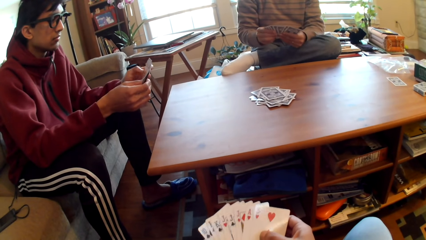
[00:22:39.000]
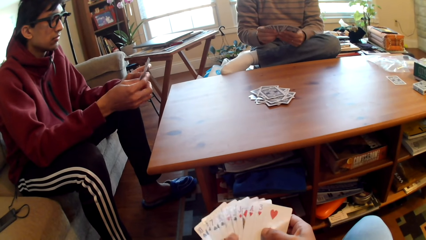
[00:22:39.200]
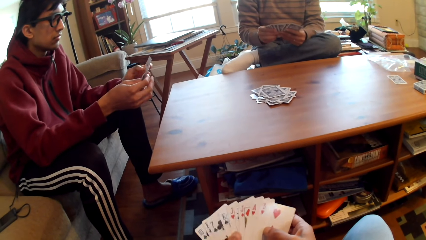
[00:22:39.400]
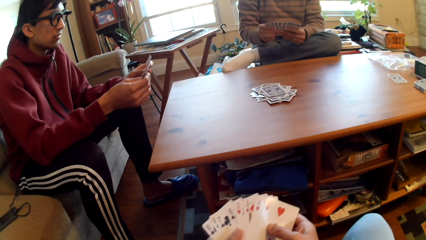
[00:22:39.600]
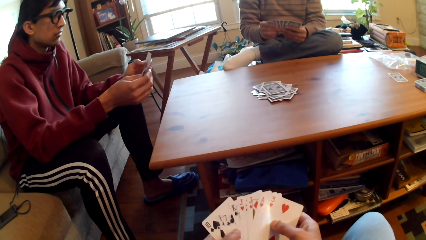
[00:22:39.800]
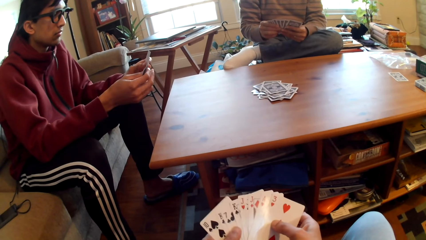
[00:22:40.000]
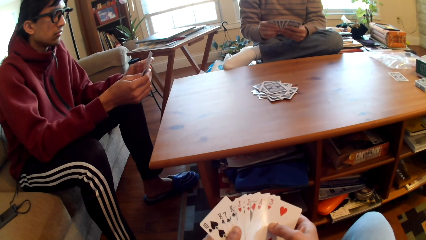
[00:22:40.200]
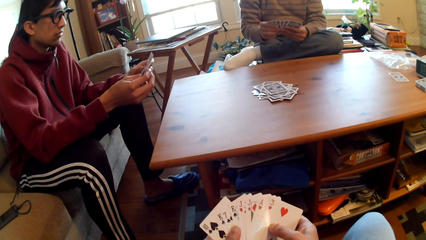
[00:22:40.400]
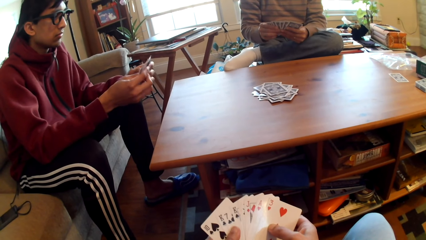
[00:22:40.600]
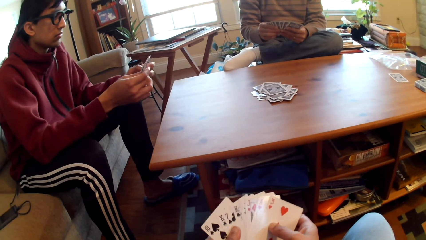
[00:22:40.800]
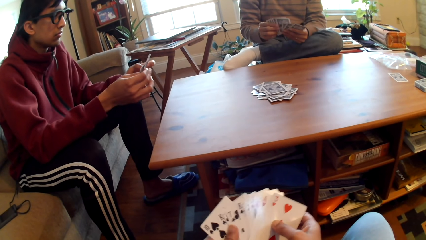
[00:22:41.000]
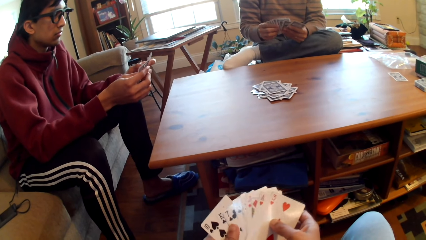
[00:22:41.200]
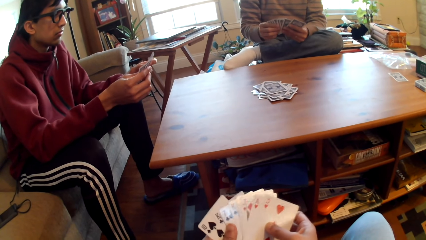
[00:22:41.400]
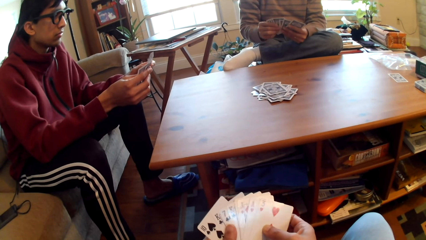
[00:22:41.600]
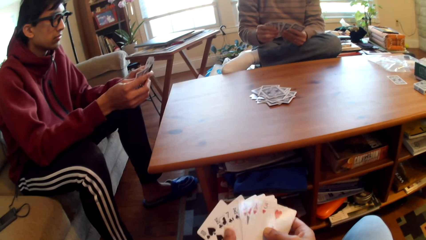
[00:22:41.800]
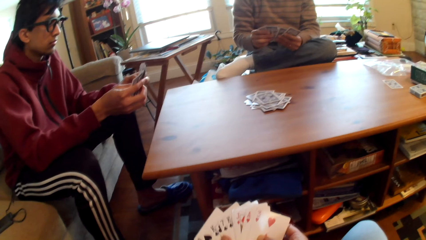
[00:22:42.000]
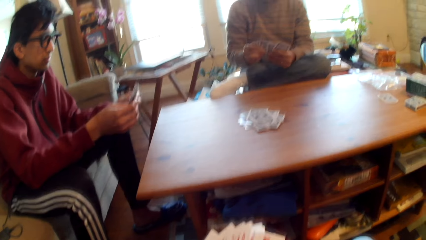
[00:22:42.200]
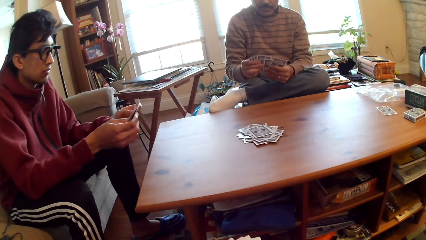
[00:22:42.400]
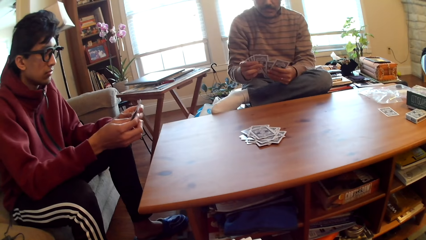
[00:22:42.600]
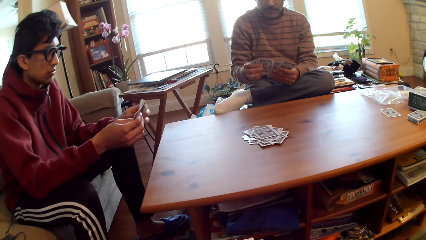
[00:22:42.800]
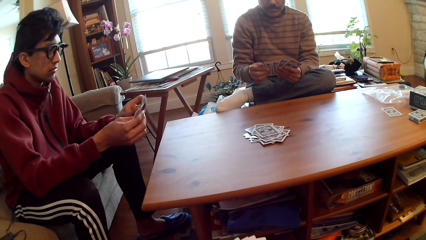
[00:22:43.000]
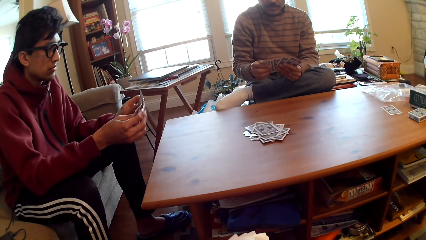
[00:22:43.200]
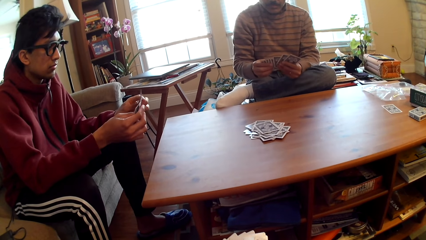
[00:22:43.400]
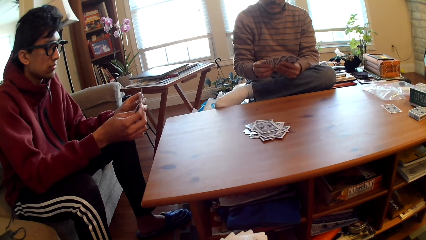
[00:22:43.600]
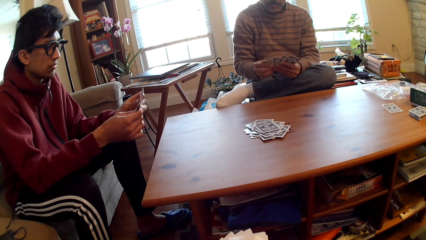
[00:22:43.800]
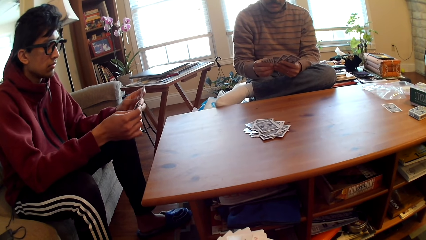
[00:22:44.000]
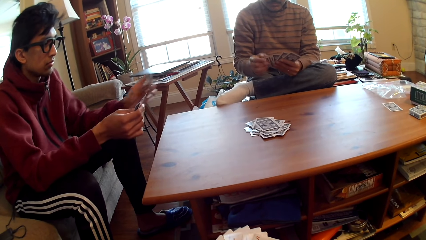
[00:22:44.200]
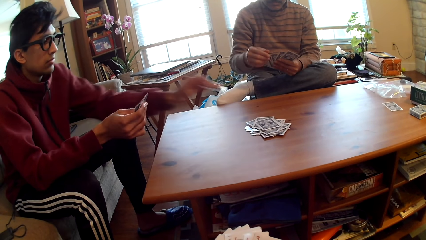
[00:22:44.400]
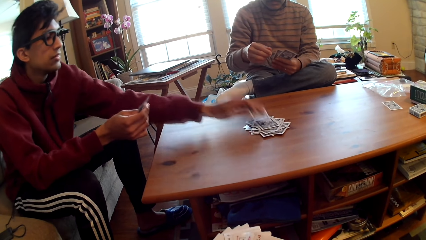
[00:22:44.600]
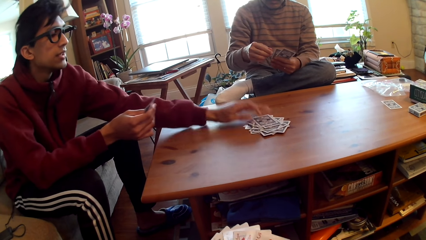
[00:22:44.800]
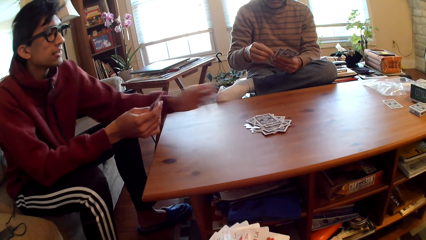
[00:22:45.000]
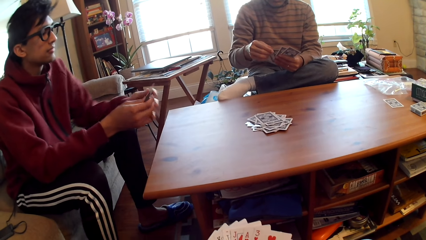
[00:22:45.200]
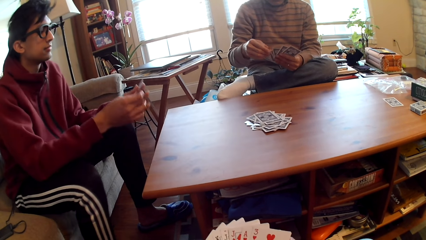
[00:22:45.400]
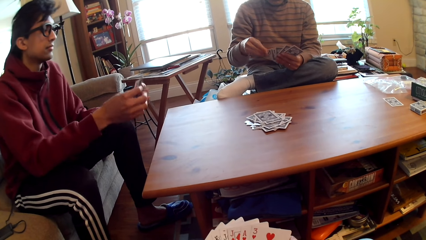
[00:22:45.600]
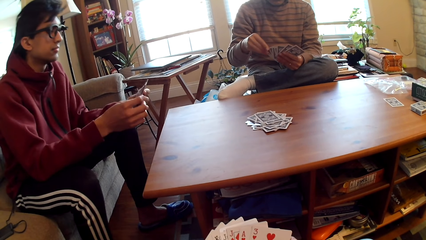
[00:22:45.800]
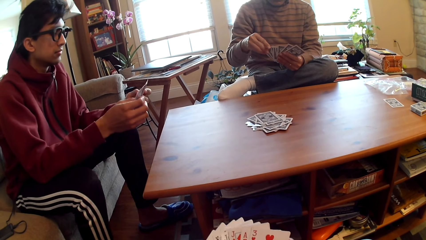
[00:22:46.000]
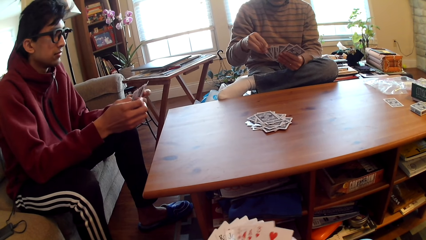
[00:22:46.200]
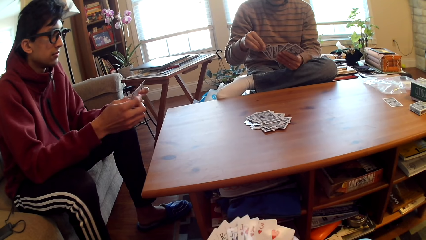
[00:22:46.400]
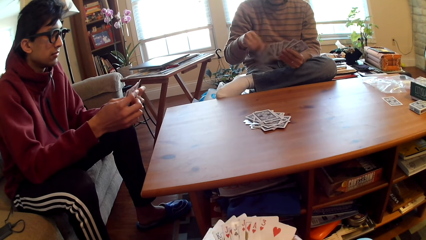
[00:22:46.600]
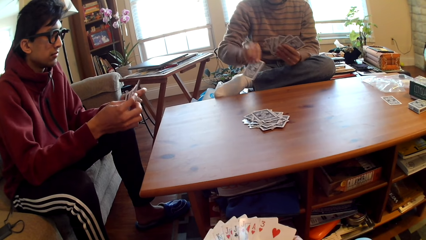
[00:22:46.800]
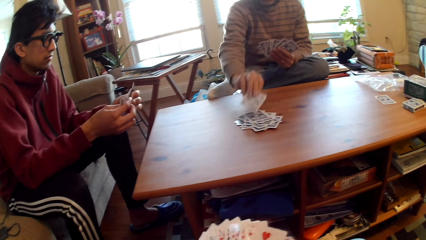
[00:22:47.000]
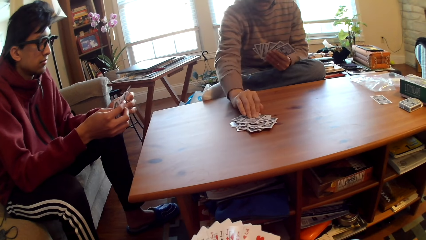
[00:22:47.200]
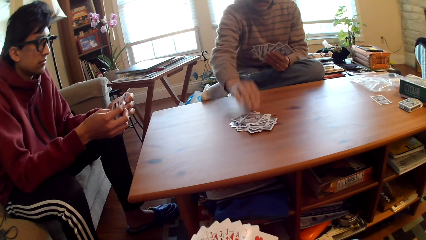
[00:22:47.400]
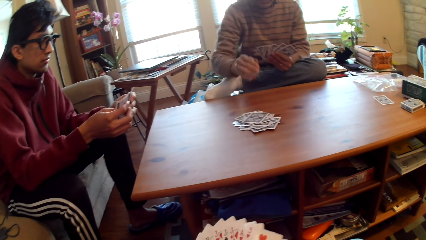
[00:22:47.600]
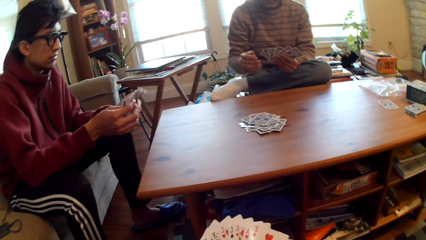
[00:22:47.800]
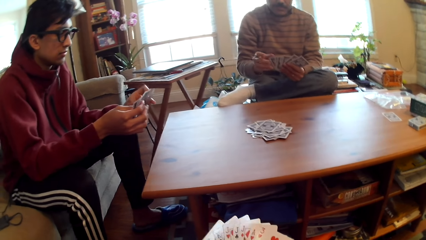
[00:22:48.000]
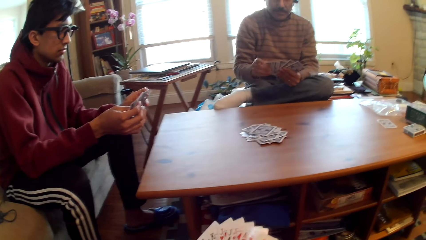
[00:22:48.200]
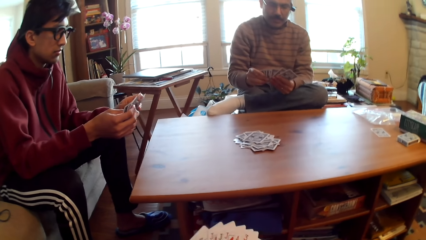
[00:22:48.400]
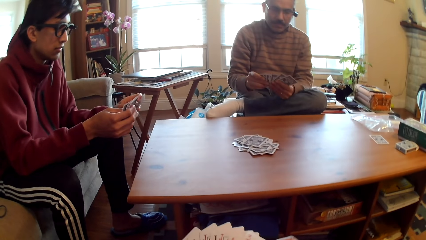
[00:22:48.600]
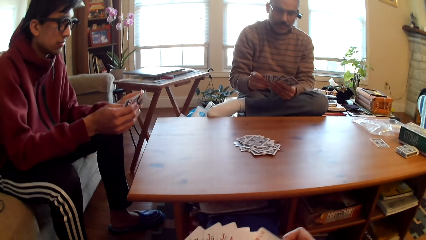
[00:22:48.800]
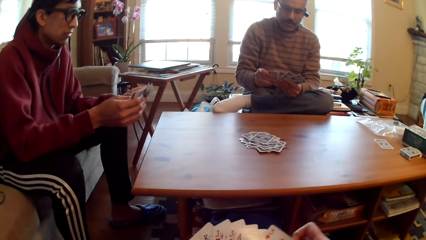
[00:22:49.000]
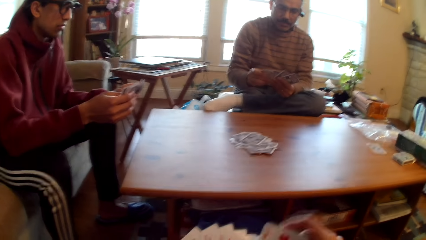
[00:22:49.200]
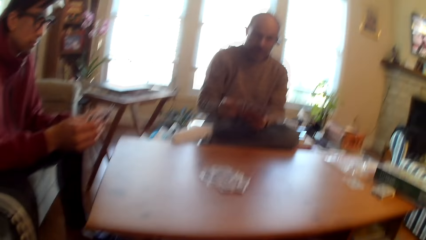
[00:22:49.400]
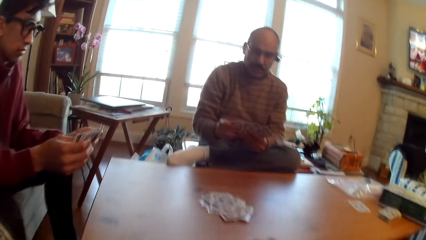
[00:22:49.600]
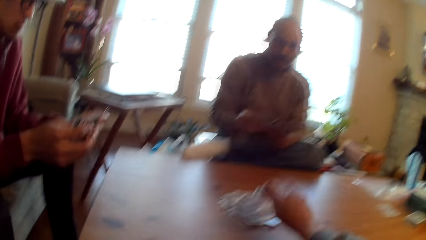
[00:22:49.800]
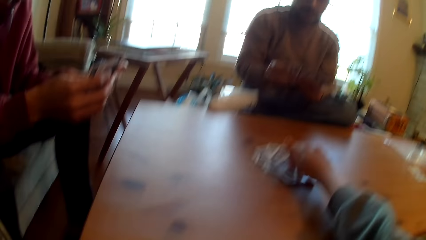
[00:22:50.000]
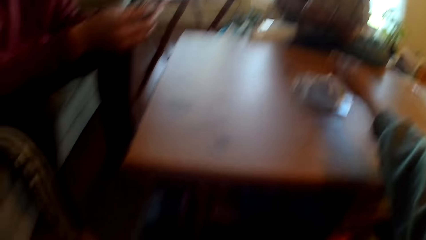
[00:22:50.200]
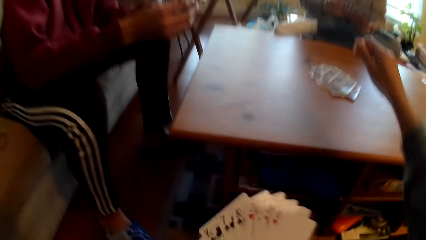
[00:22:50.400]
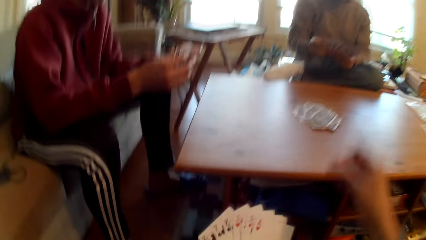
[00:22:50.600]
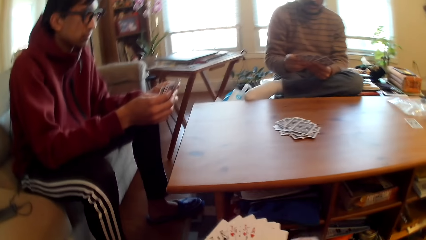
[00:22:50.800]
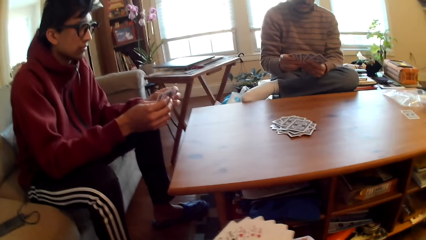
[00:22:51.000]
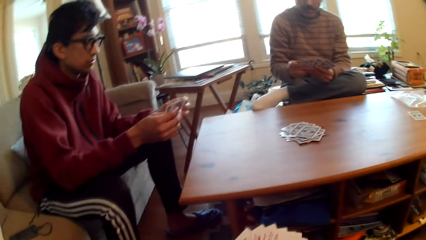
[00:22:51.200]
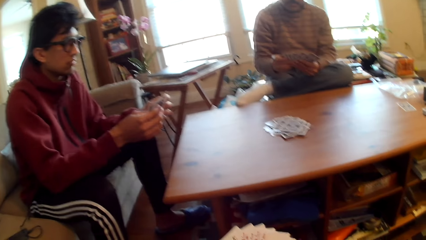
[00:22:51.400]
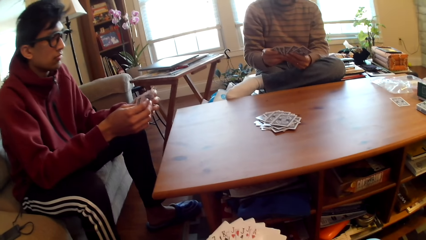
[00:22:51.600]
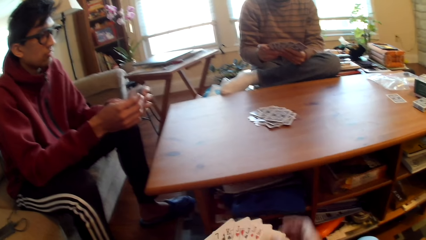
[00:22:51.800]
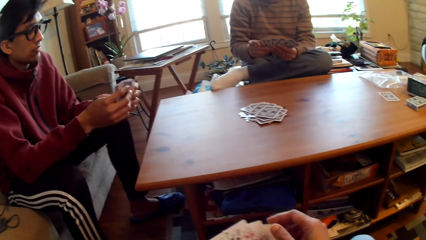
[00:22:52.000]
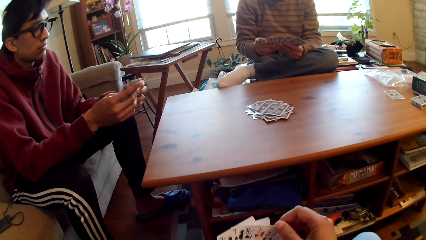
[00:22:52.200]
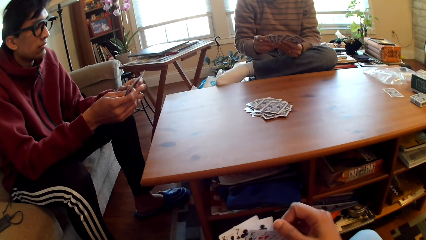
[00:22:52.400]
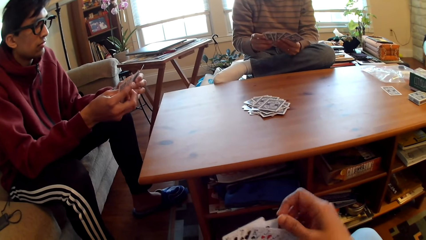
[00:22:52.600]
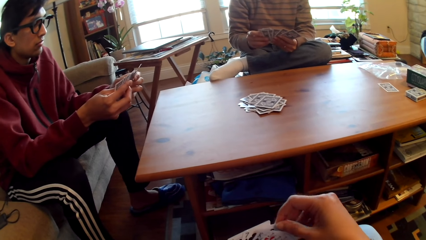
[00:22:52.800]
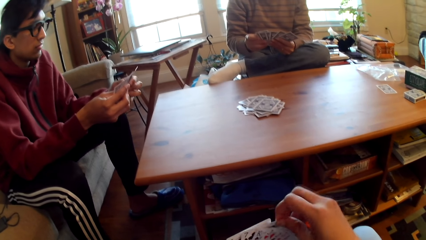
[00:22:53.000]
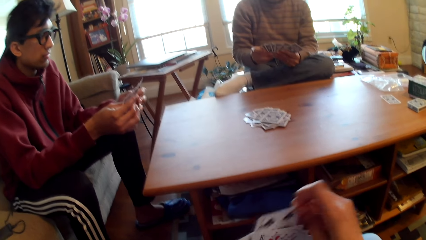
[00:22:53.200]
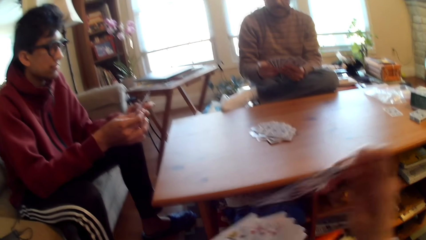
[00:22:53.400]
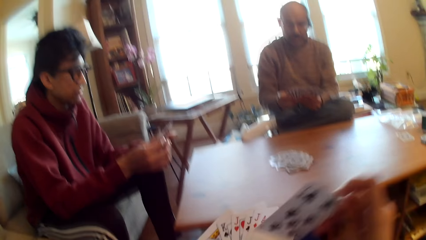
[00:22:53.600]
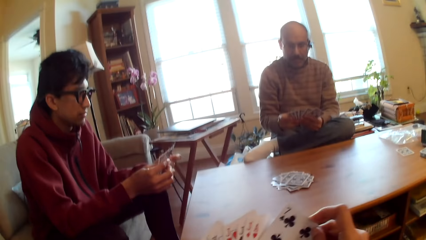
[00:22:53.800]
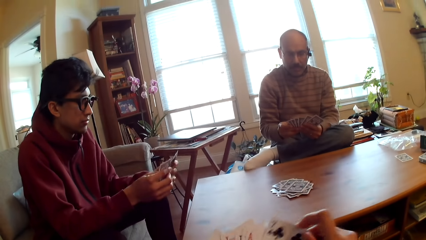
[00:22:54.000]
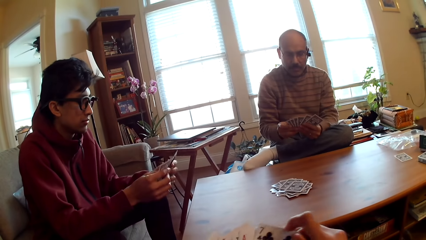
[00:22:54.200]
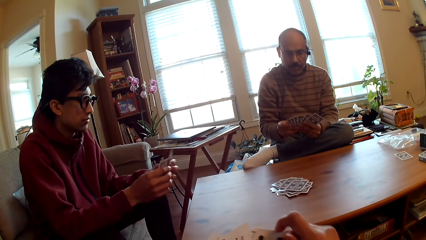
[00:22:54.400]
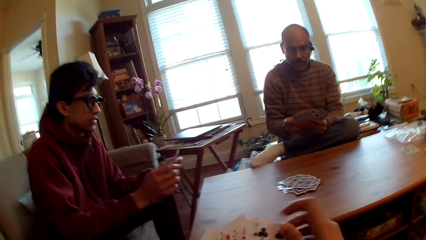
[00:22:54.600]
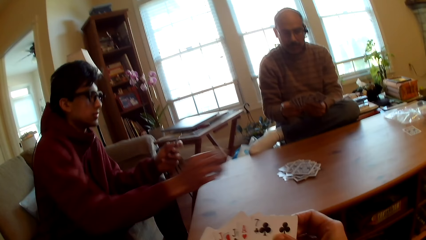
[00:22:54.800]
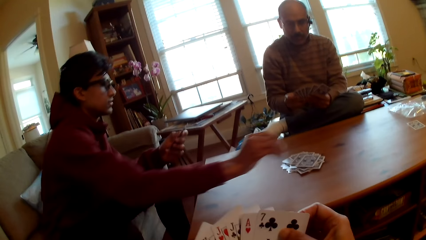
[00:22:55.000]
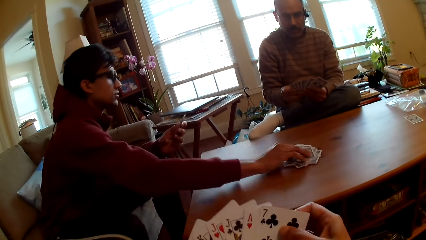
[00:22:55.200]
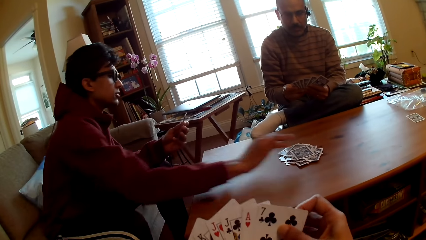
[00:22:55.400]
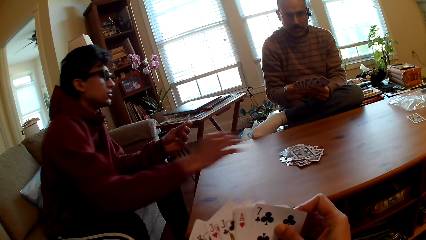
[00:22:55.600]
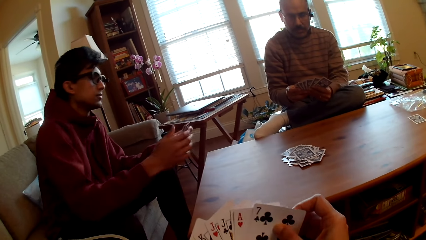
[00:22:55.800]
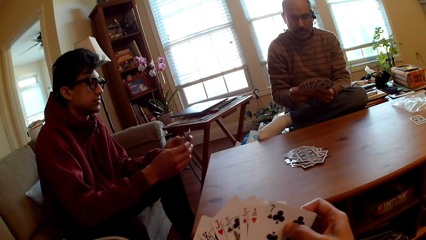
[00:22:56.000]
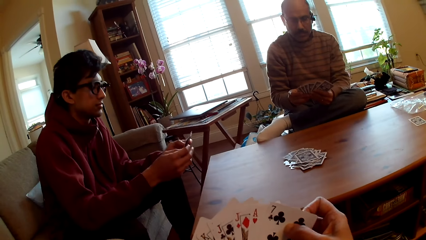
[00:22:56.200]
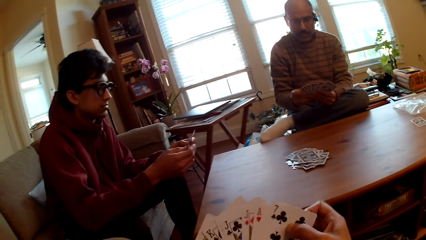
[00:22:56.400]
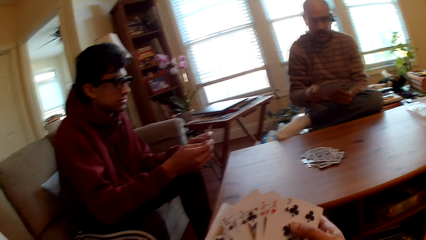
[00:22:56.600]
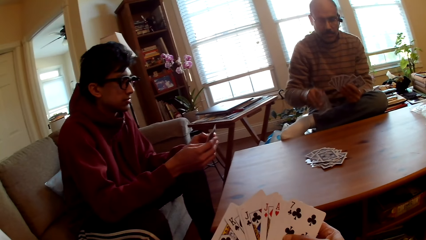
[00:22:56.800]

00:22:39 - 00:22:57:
A person selects poker cards. The camera wearer selects cards. Another person plays poker. A man puts the card on the table. The first person plays poker. Another man puts the card on the table. The camera wearer plays poker. They put cards in the table. They arrange cards. The other person plays poker. The first man puts the card on the table.
